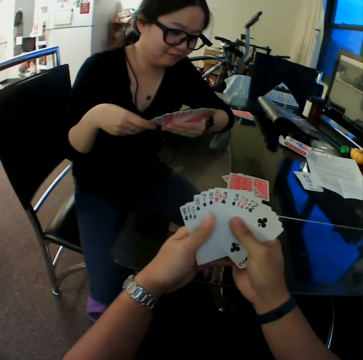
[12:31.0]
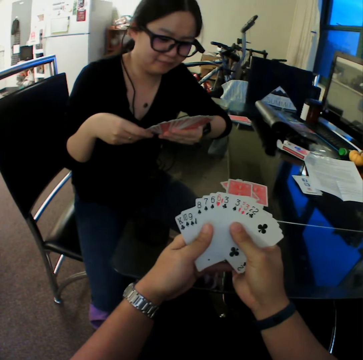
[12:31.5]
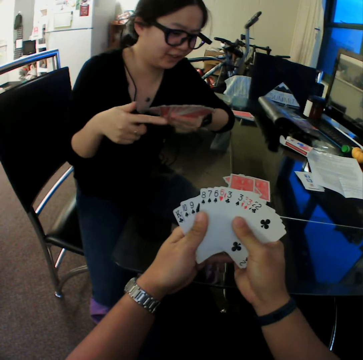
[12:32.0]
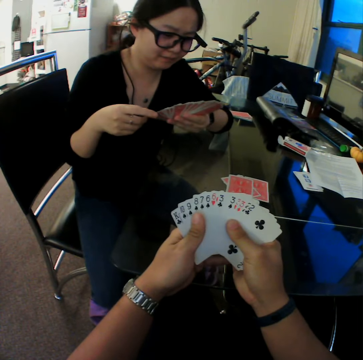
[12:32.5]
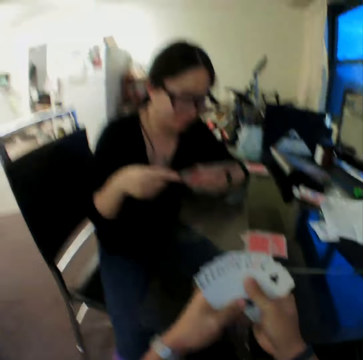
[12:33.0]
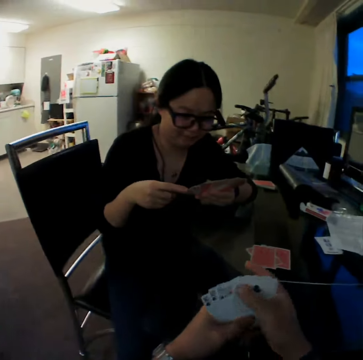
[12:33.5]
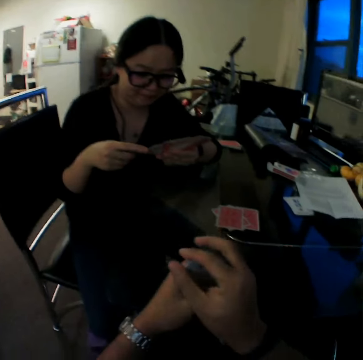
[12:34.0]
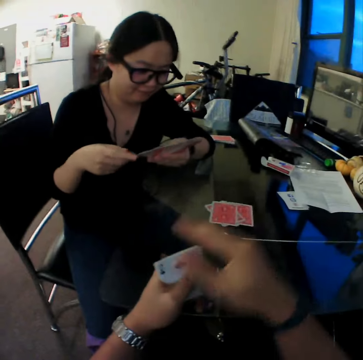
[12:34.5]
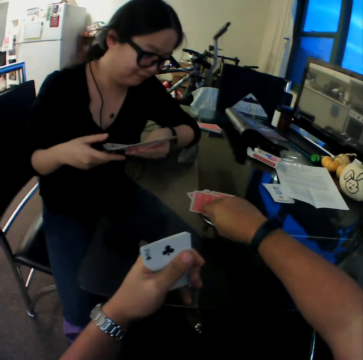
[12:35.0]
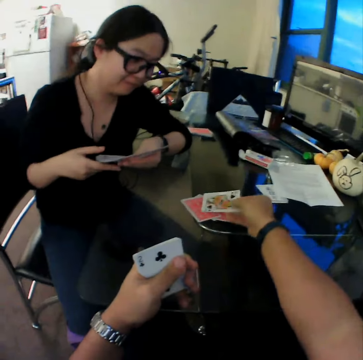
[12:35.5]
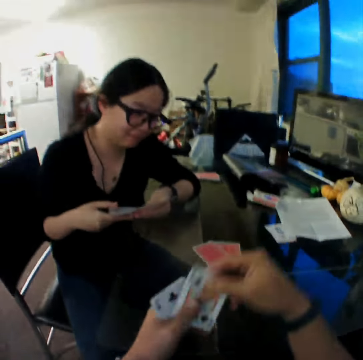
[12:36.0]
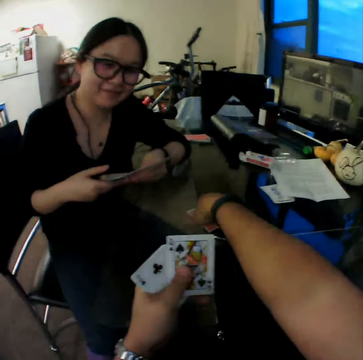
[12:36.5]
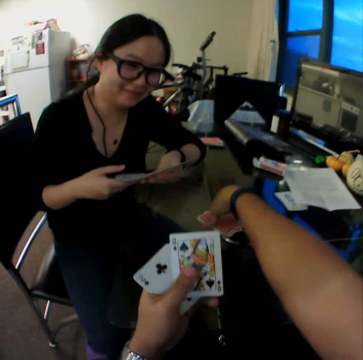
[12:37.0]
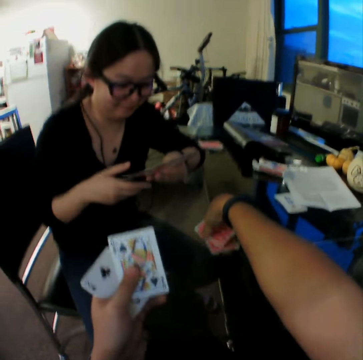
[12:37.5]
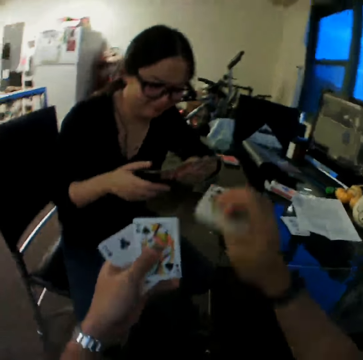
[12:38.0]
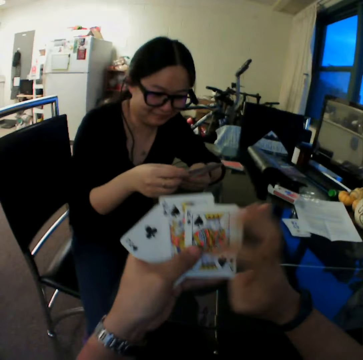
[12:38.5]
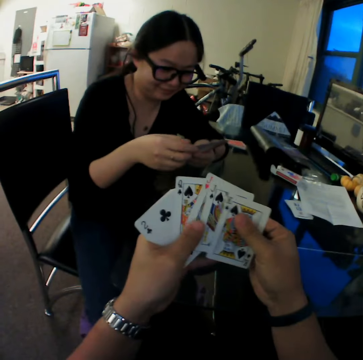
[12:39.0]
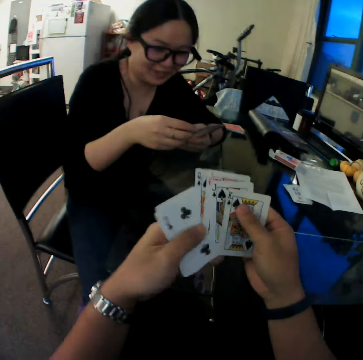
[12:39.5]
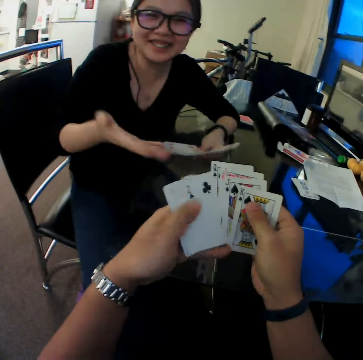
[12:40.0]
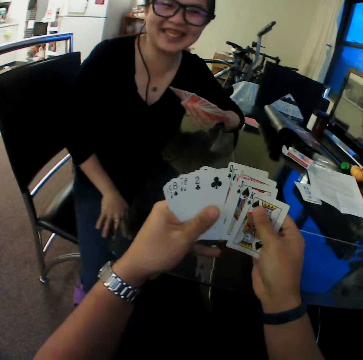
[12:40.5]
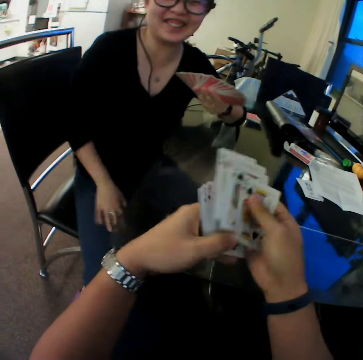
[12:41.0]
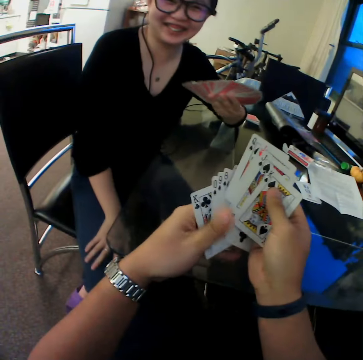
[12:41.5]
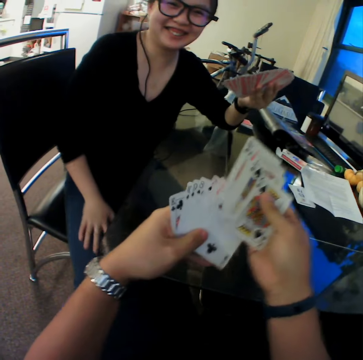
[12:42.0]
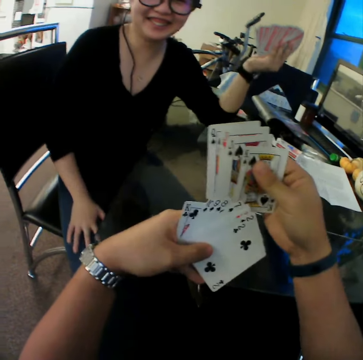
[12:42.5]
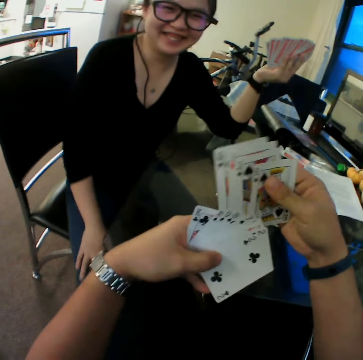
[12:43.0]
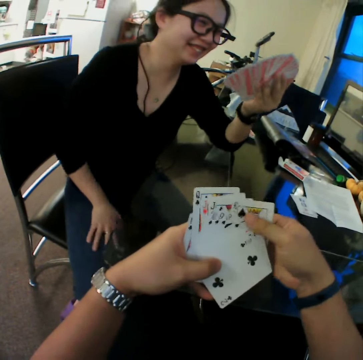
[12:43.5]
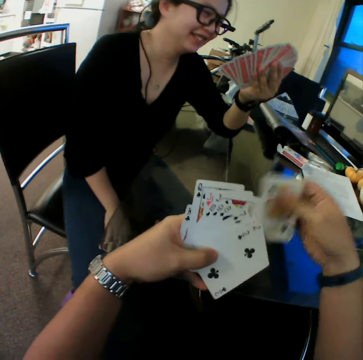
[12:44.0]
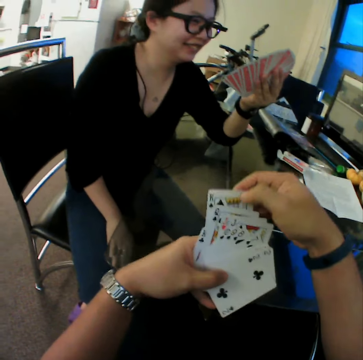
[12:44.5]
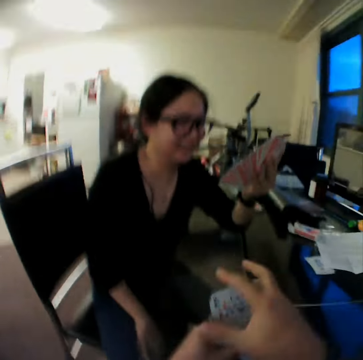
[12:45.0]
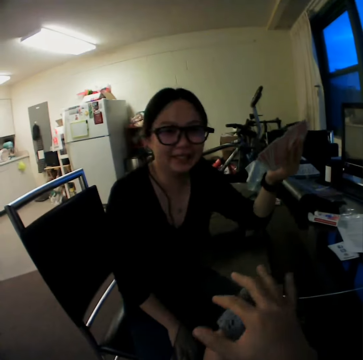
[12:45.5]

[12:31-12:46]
The camera wearer picks the card from the table with his right hand. He picks the cards from the table with his right hand. A woman converses with the camera wearer. The camera wearer arranges the cards.

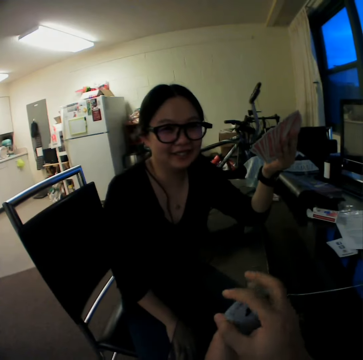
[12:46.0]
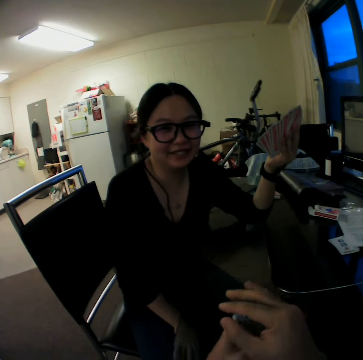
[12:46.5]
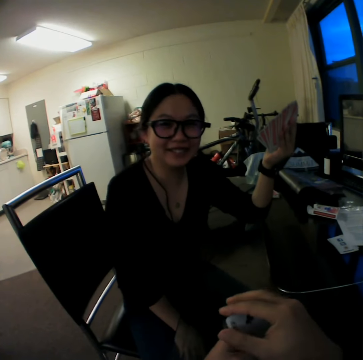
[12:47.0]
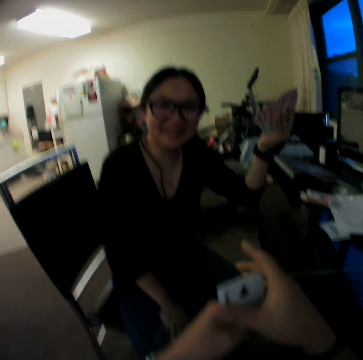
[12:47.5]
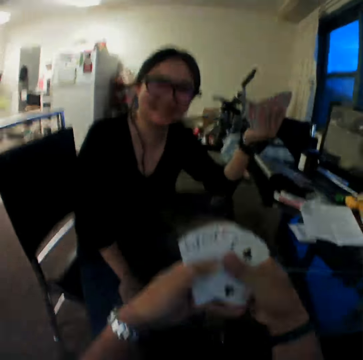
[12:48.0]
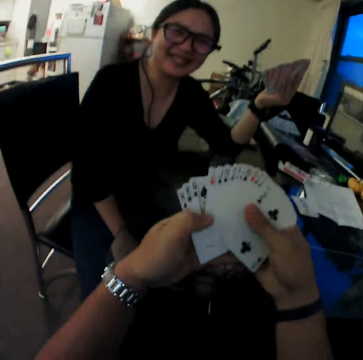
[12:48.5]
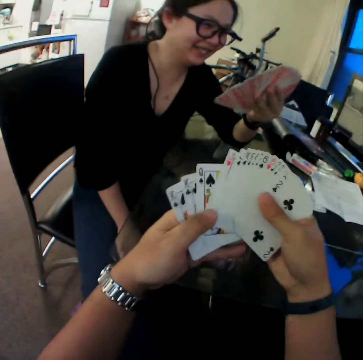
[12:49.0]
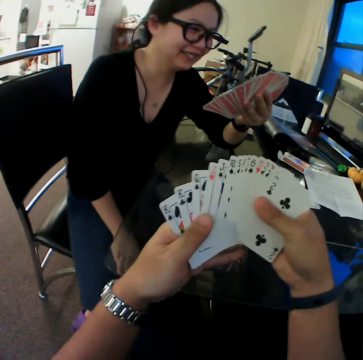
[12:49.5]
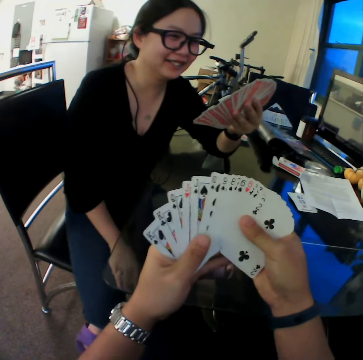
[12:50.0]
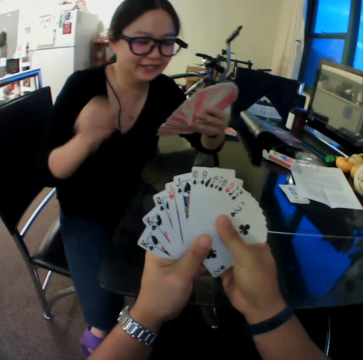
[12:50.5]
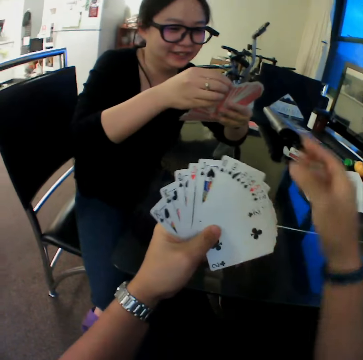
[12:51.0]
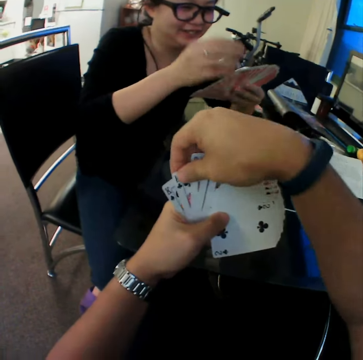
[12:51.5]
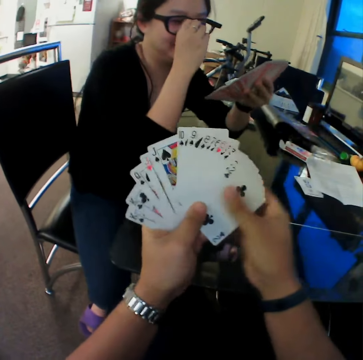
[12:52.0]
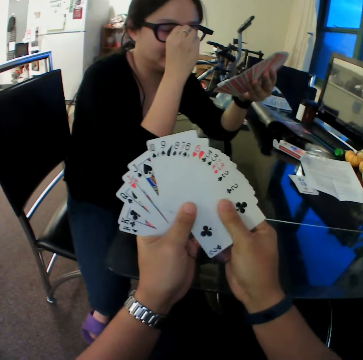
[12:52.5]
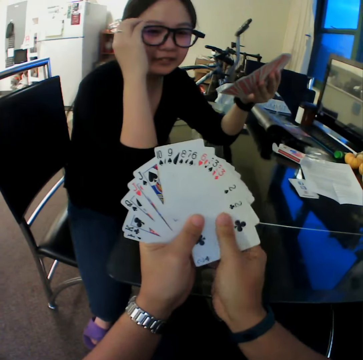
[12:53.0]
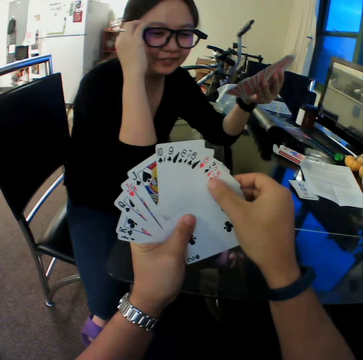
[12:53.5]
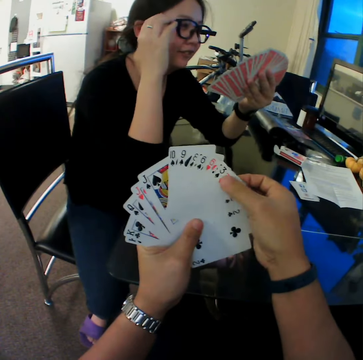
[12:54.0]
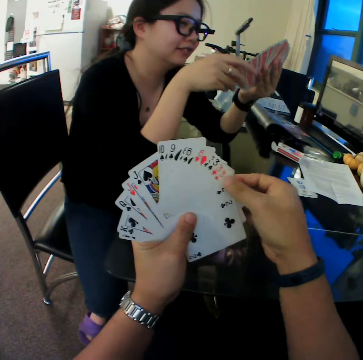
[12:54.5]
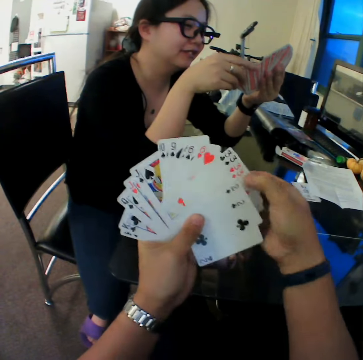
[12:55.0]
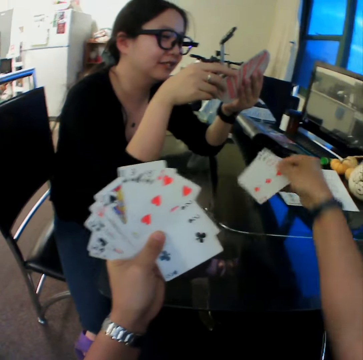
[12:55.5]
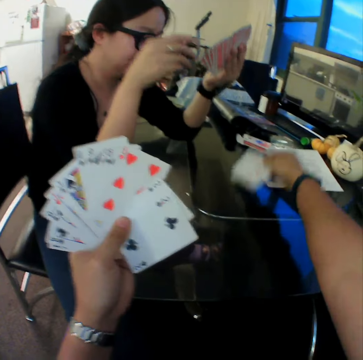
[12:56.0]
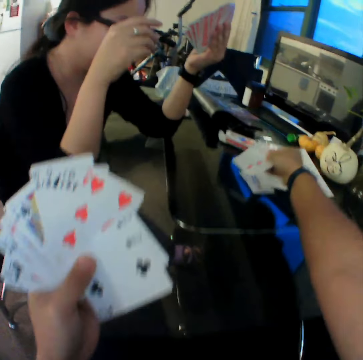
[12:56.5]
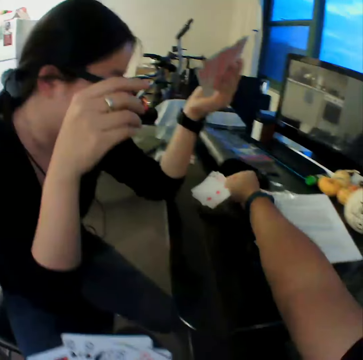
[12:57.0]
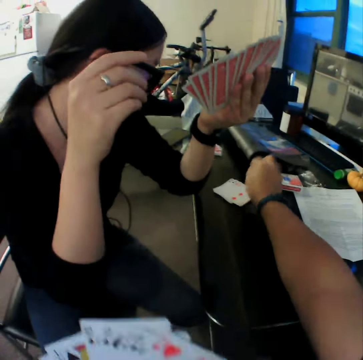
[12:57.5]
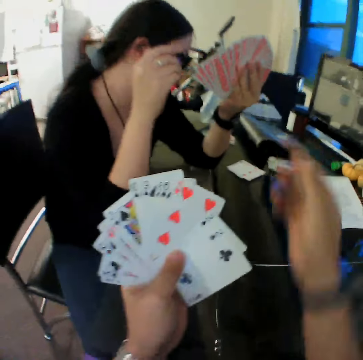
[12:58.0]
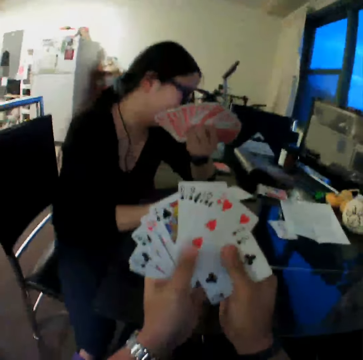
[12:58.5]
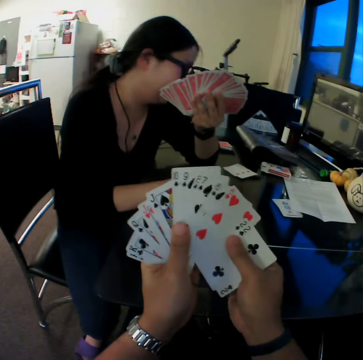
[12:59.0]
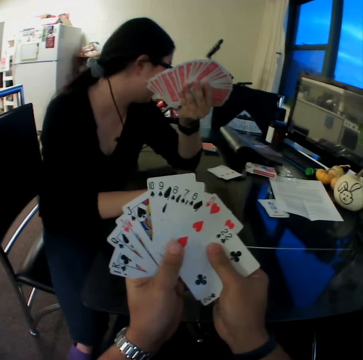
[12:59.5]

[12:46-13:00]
The camera wearer checks through the cards. He drops the cards on the table with his right hand.

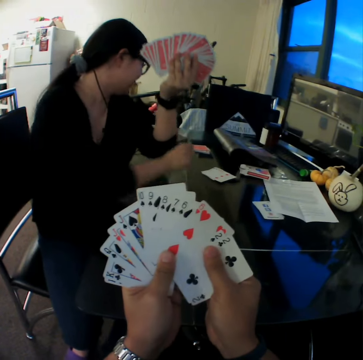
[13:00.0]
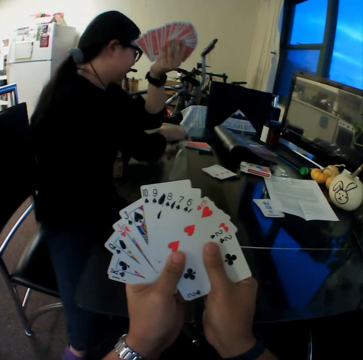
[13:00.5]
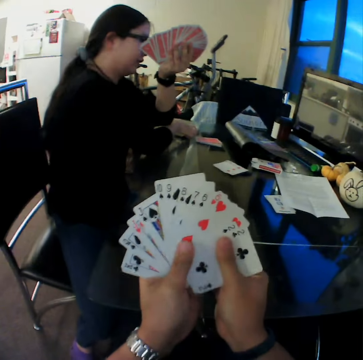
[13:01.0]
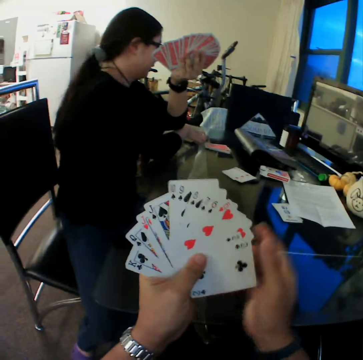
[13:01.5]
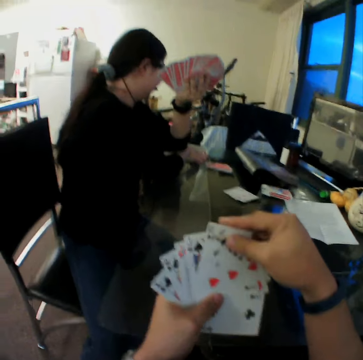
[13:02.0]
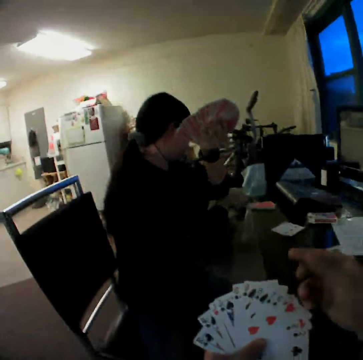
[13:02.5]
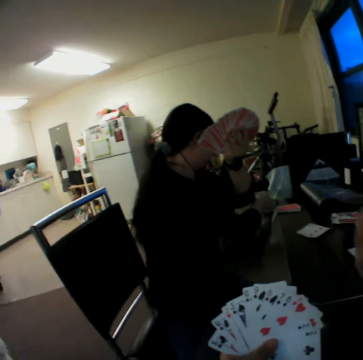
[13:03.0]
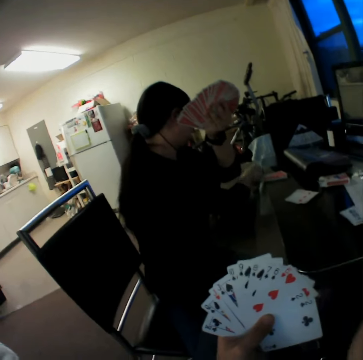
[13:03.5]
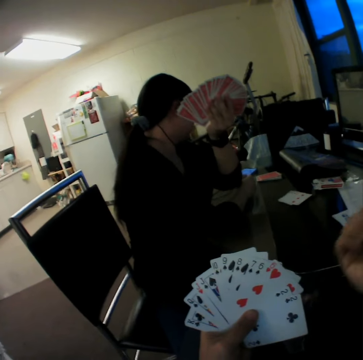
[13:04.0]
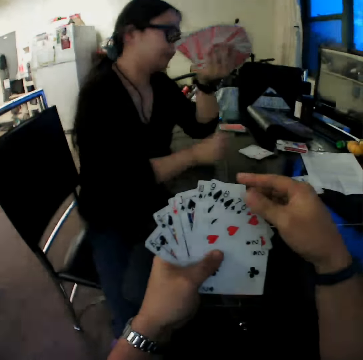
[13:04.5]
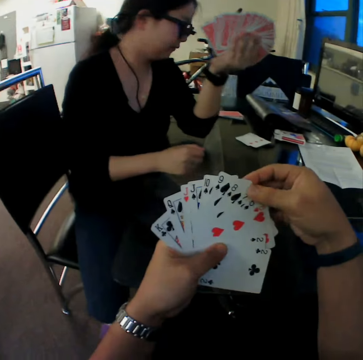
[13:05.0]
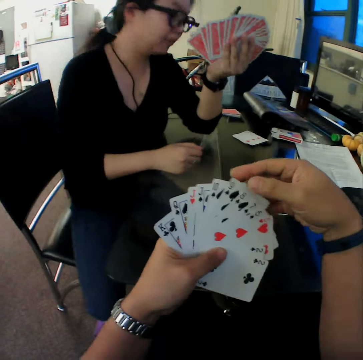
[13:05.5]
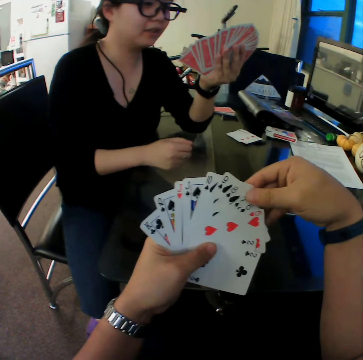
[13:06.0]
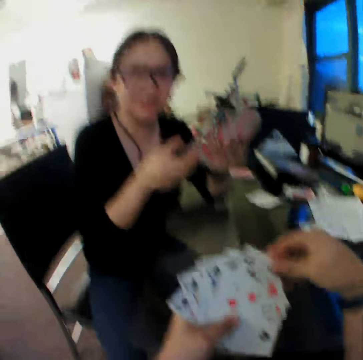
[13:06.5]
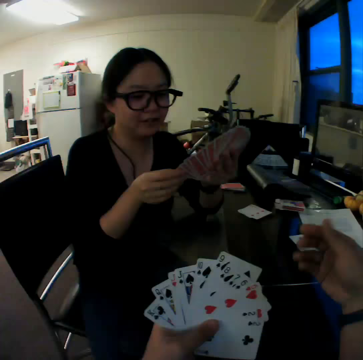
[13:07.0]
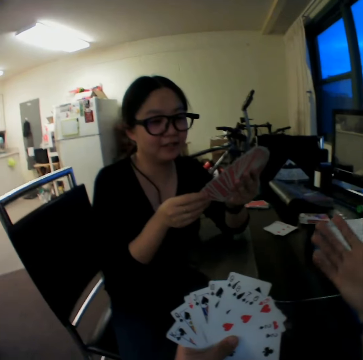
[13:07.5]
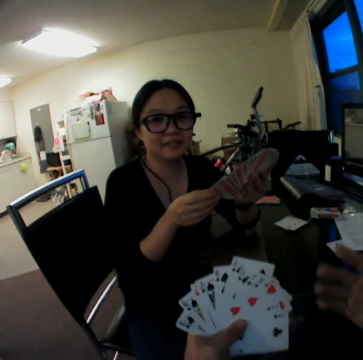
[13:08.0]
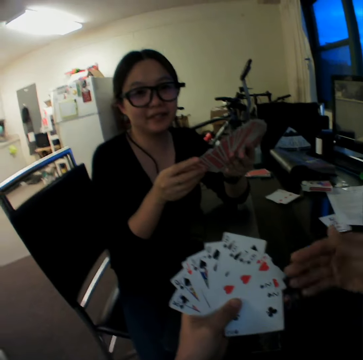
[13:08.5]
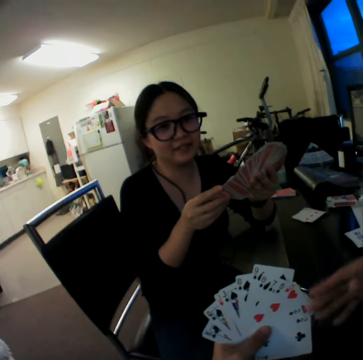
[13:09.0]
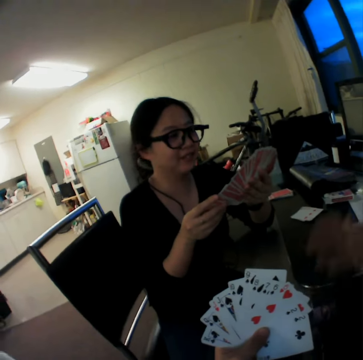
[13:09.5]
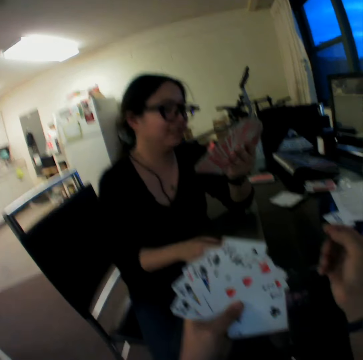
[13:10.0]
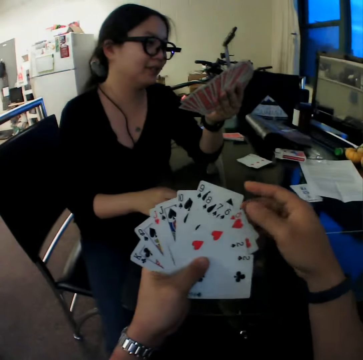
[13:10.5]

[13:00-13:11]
The woman operates a phone on the table with her right hand. She checks the phone.
